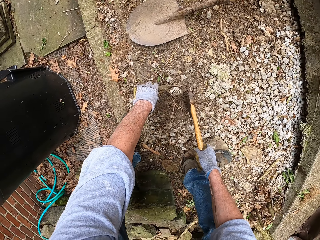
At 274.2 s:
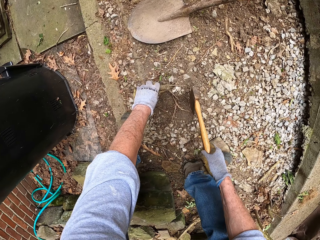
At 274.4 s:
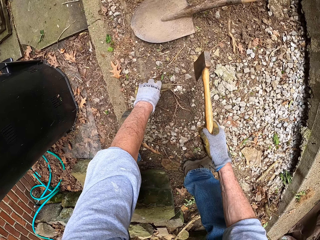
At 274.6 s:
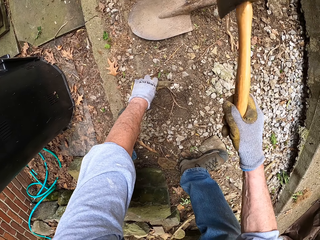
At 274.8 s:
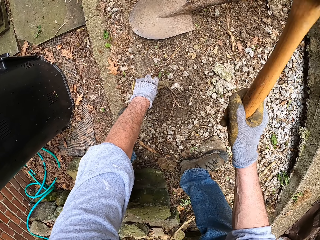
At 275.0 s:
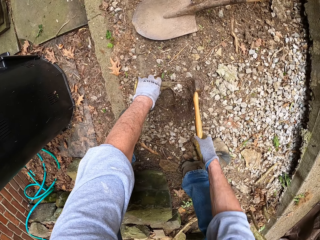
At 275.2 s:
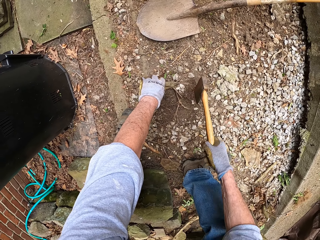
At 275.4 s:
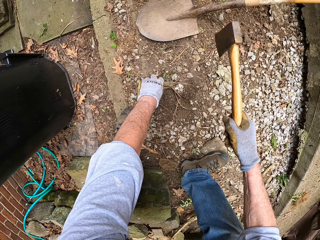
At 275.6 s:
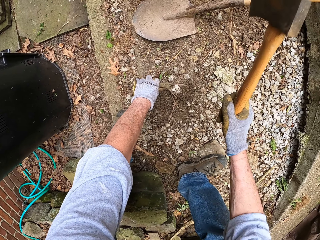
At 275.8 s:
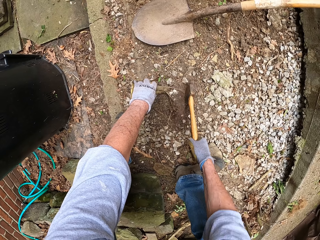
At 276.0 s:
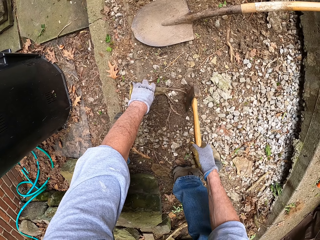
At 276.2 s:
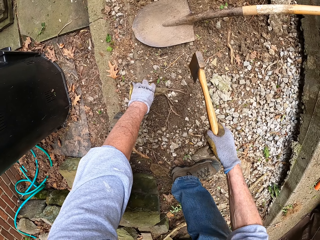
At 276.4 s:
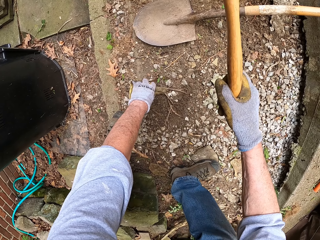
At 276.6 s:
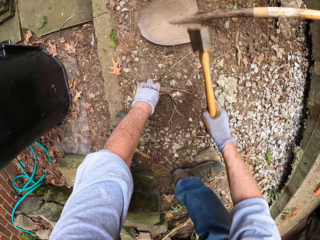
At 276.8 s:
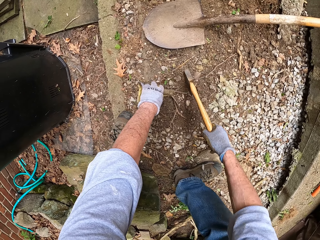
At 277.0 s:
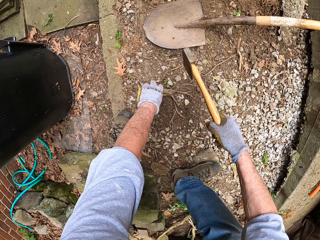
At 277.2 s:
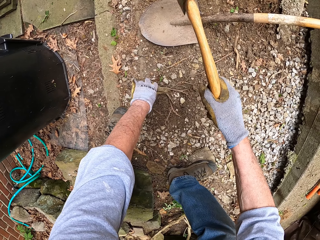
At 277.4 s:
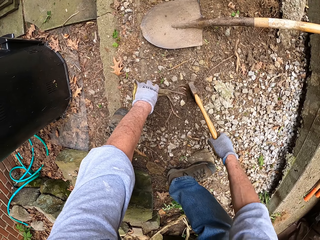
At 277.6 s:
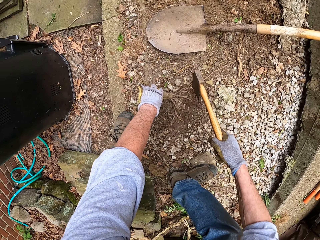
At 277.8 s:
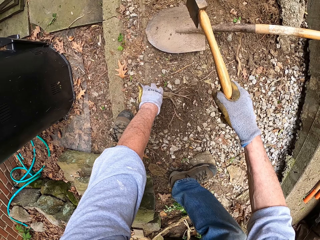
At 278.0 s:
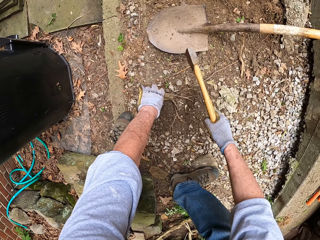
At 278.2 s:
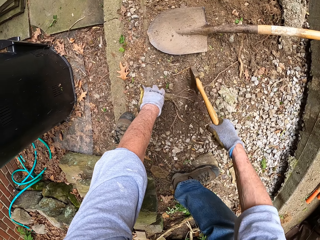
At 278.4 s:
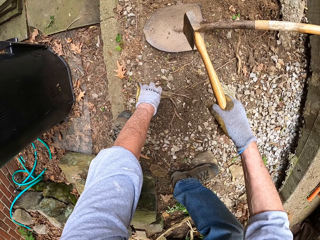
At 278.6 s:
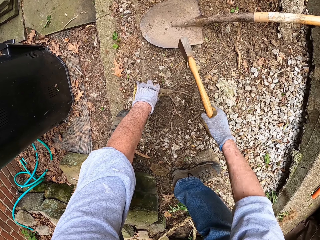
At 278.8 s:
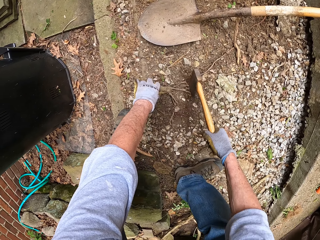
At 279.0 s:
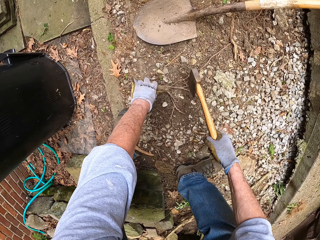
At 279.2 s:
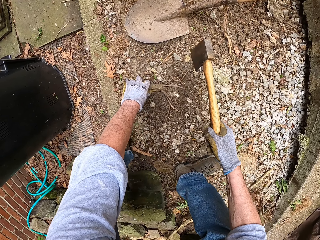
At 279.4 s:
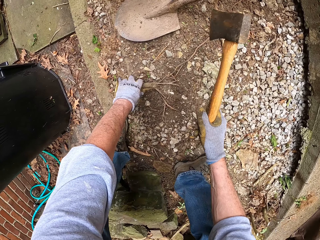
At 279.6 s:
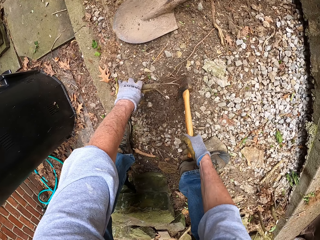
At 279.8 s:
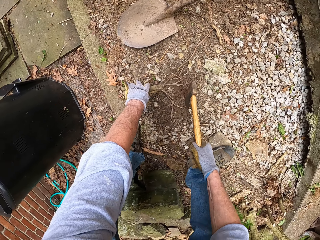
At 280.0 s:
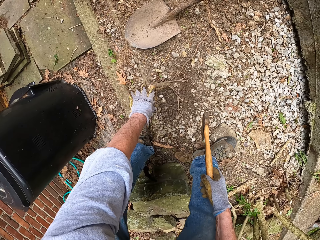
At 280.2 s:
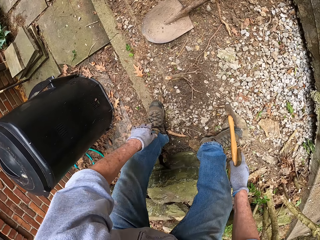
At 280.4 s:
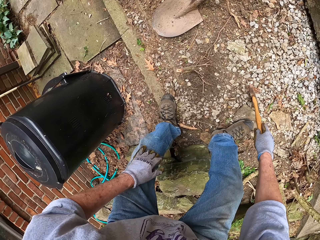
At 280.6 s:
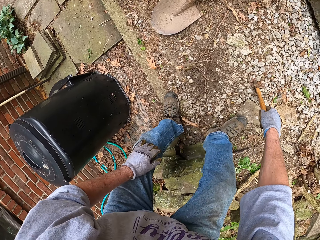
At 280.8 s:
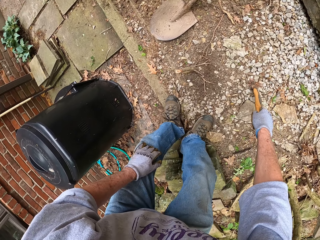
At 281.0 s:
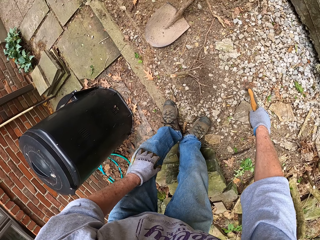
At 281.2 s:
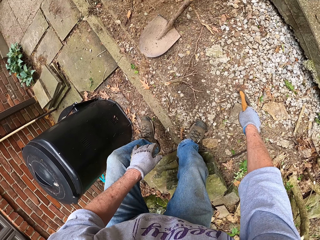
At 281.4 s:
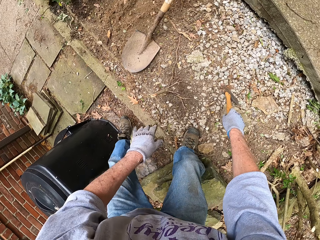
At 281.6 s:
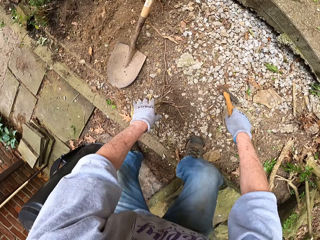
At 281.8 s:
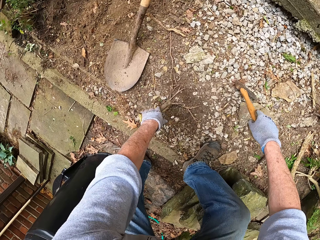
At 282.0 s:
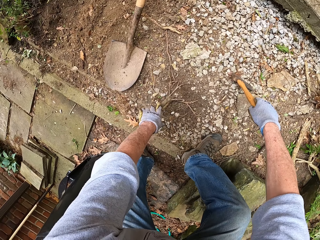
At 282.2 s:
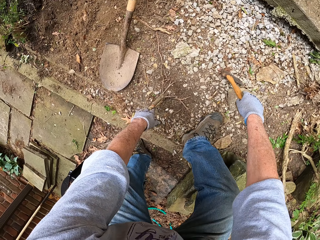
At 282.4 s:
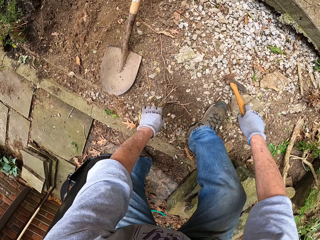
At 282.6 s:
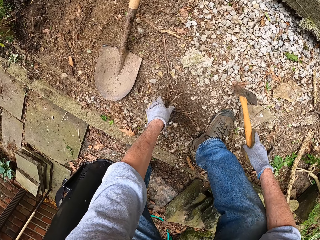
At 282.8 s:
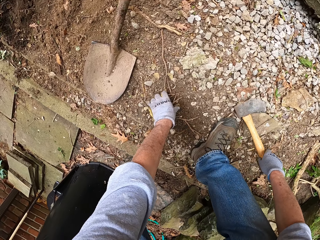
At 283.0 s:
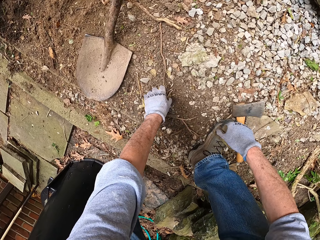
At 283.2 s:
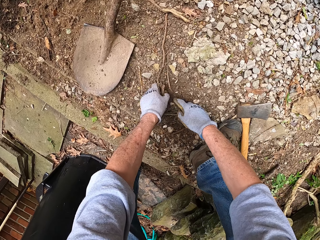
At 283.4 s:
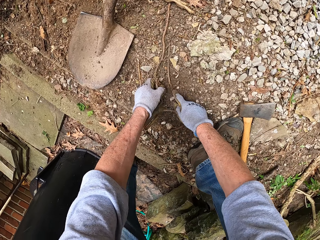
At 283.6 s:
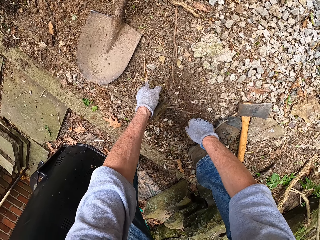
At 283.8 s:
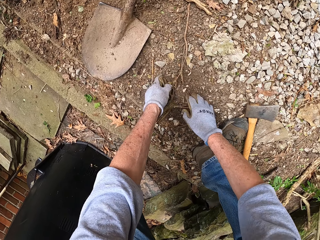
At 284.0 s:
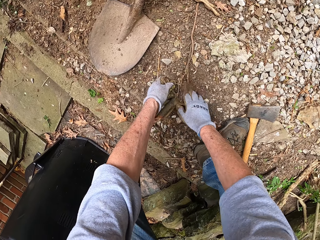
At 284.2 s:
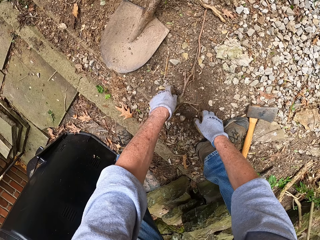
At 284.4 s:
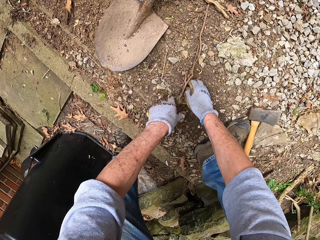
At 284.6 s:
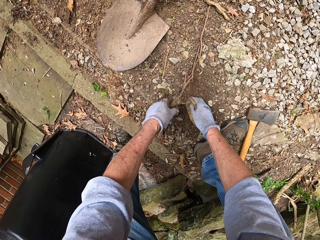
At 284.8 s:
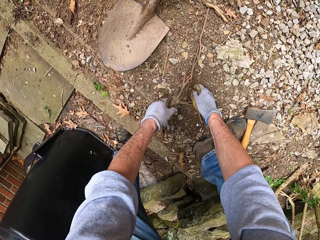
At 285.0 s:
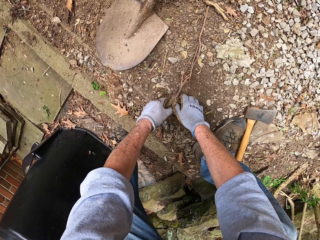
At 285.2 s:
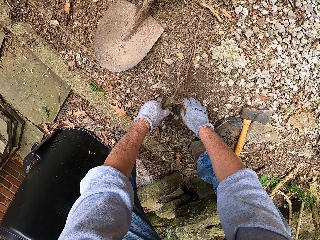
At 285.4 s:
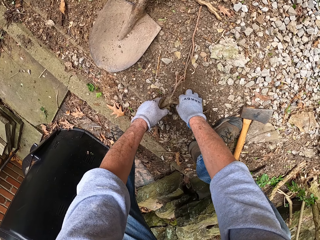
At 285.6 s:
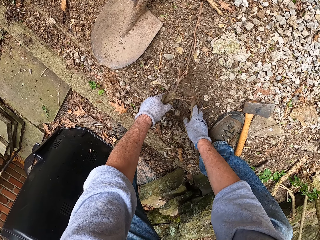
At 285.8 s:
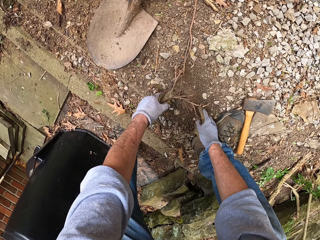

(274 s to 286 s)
The camera wearer cuts the tree stump root with the axe or spade. He moves around the compound. He drops the axe. He pulls the tree stump with his hands. He moves the soil on the root with his hands.

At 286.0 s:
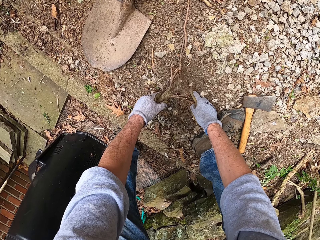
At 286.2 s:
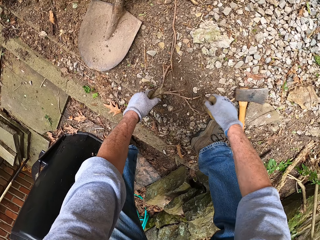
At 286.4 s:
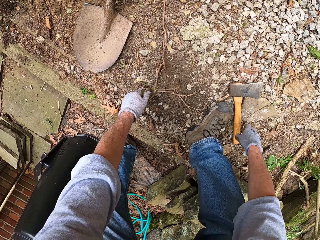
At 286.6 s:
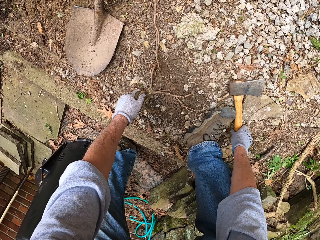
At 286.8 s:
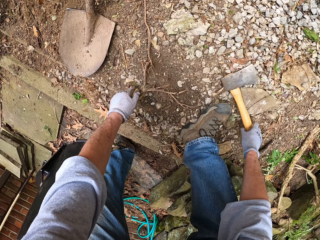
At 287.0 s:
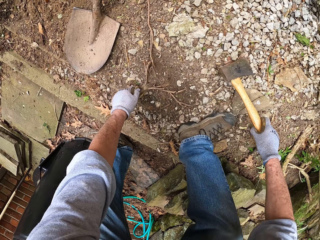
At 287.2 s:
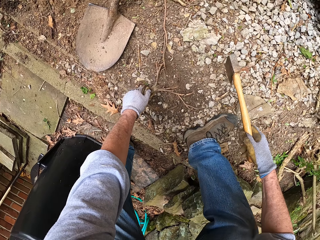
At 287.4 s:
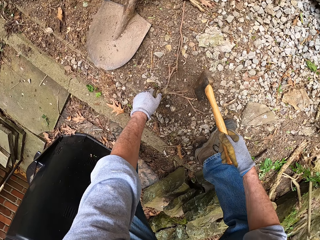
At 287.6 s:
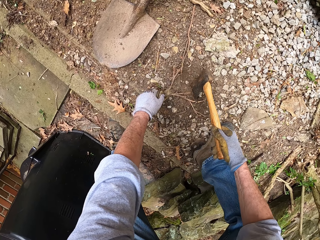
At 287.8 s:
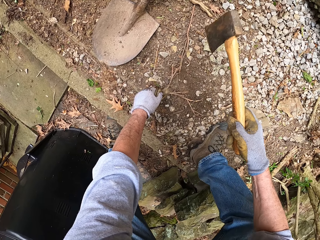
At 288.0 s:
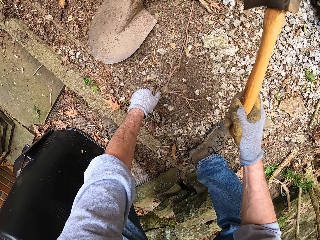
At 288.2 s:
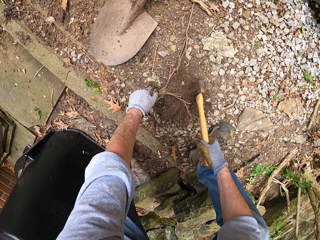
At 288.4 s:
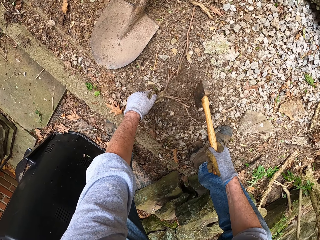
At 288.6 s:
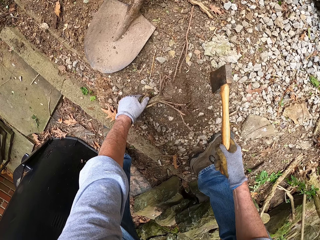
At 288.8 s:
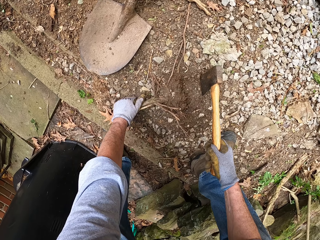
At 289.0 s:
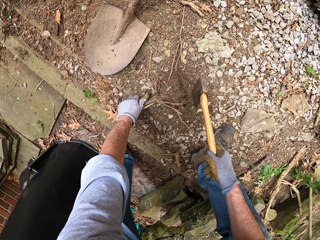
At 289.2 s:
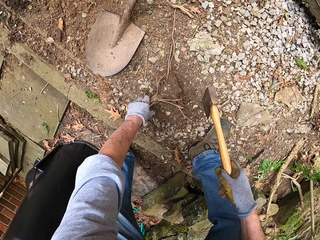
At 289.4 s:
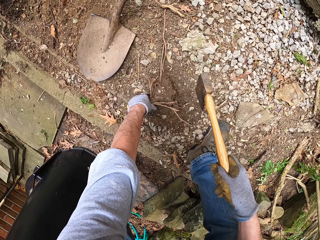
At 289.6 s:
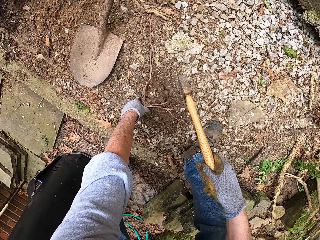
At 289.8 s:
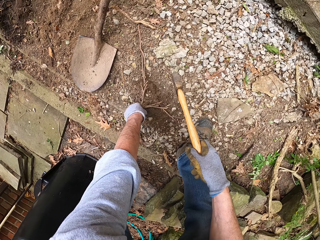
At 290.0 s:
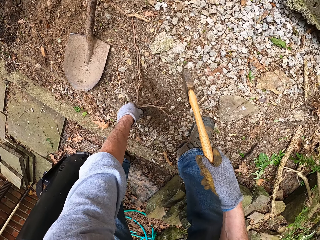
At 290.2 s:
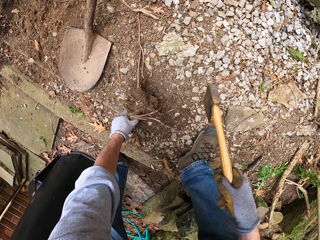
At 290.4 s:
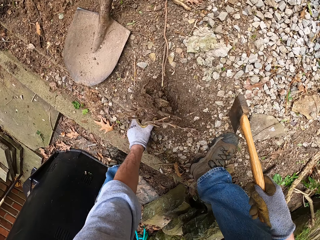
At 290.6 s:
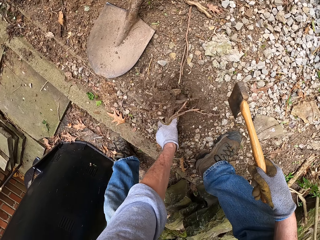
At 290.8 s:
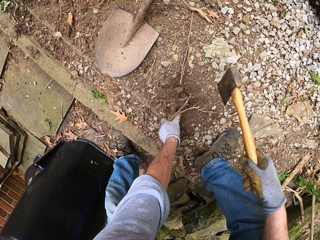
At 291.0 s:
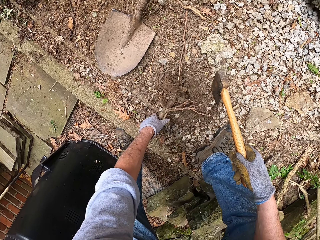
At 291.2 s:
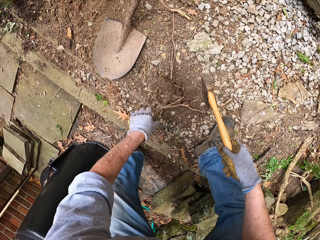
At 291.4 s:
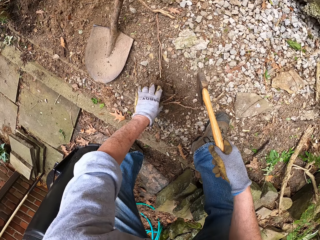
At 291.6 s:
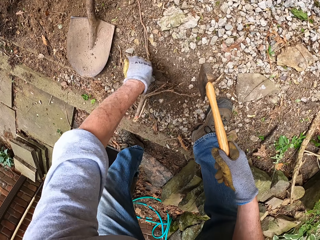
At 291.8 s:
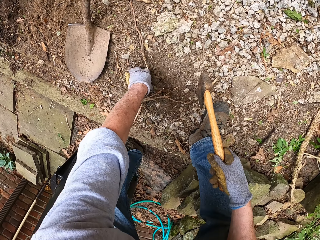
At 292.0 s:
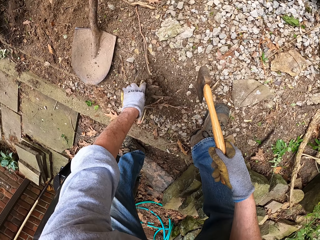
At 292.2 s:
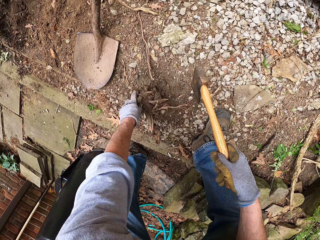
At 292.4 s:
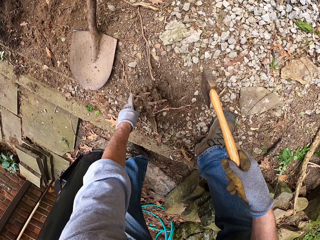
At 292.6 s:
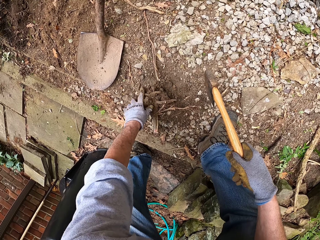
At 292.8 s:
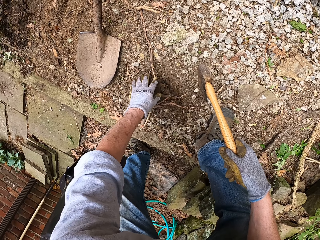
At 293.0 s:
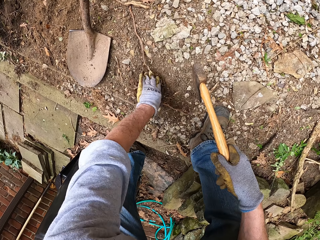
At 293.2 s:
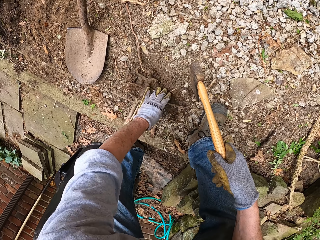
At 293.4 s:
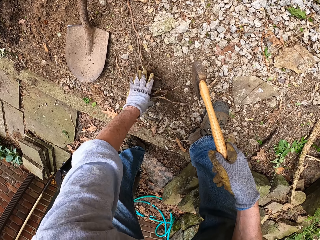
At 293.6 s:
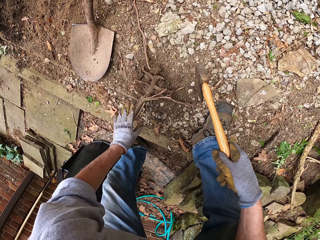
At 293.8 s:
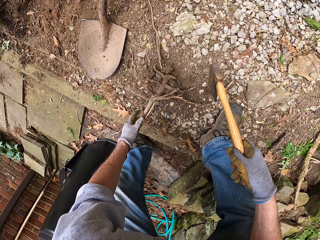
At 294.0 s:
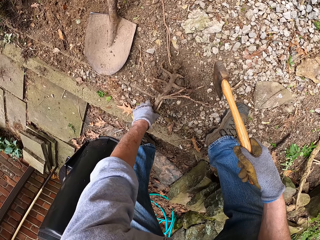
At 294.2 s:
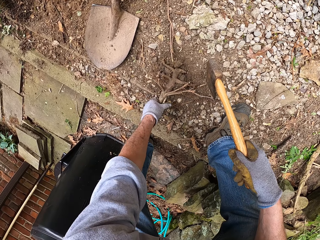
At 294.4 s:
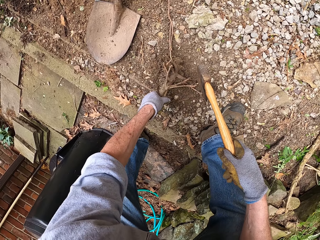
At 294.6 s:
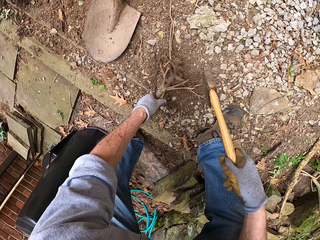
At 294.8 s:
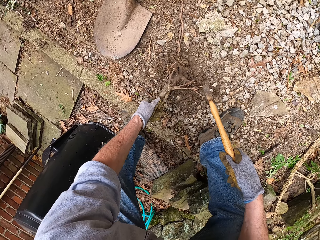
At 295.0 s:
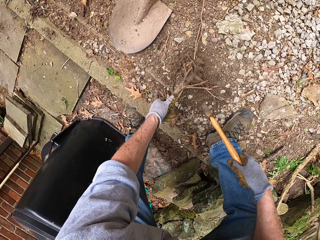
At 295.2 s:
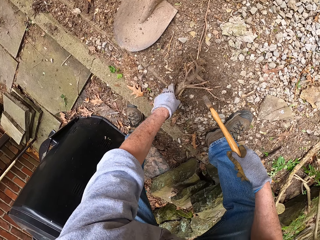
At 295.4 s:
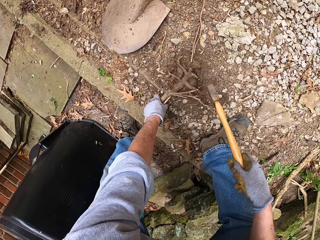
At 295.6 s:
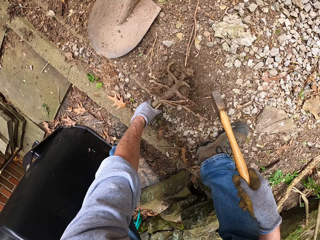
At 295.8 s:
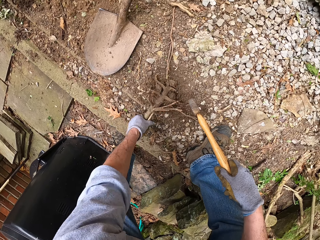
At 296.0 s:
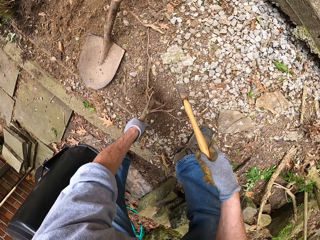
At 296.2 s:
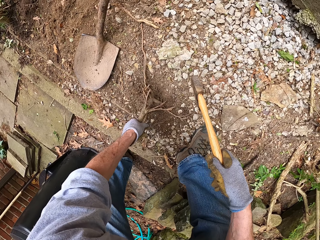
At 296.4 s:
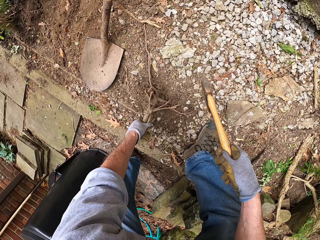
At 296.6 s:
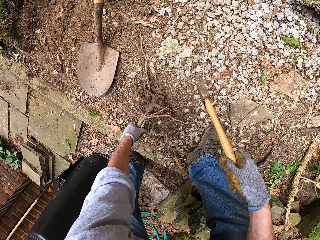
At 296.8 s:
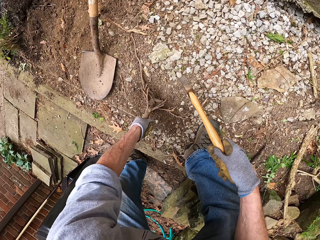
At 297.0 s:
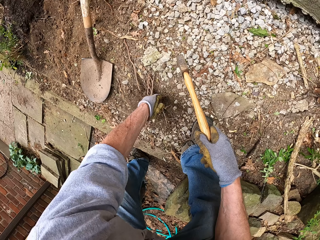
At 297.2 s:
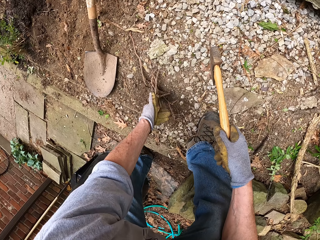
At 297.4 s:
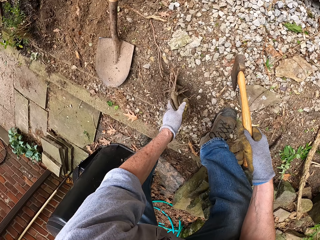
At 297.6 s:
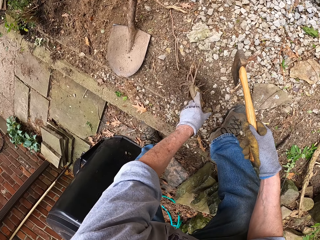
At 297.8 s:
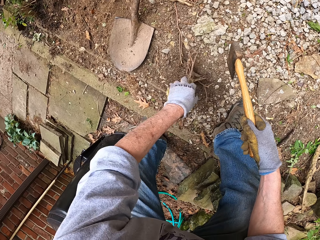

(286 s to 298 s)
The camera wearer cuts the root stump with the axe in his right hand. He removes the sand from the root stump with his left hand. He pulls the root stump with his left hand from the ground.
